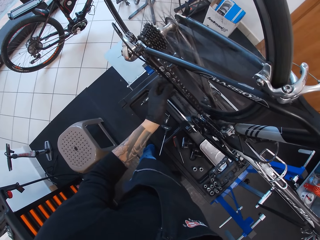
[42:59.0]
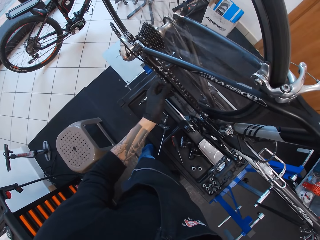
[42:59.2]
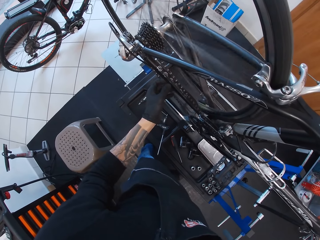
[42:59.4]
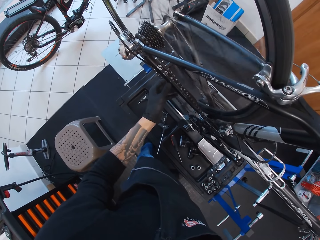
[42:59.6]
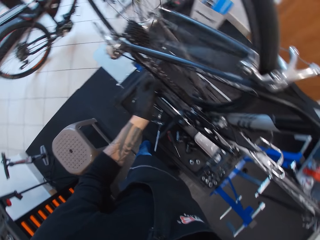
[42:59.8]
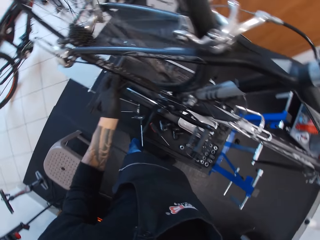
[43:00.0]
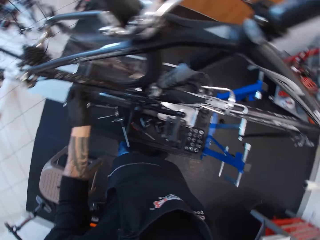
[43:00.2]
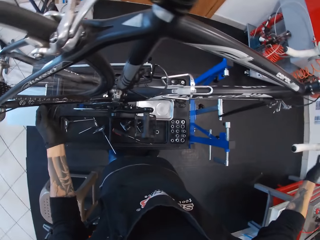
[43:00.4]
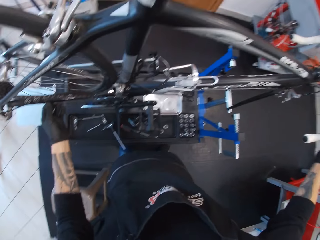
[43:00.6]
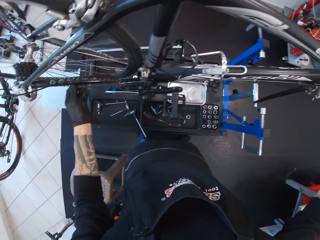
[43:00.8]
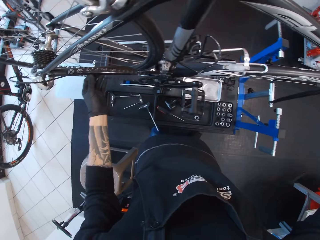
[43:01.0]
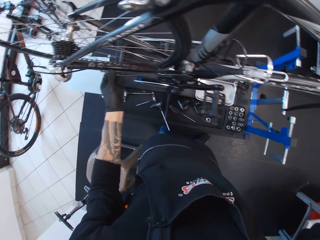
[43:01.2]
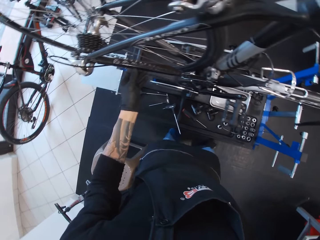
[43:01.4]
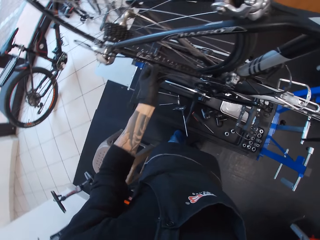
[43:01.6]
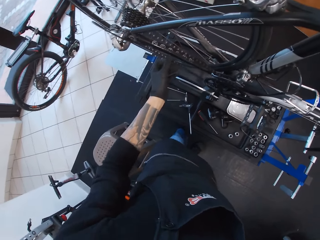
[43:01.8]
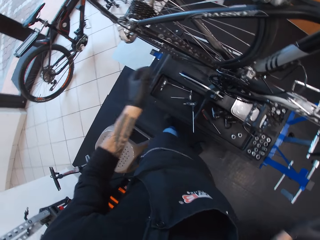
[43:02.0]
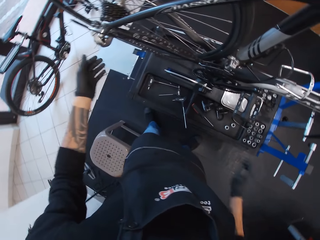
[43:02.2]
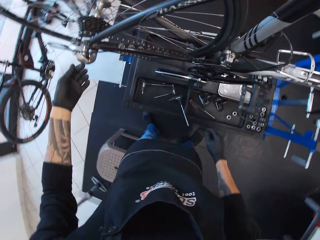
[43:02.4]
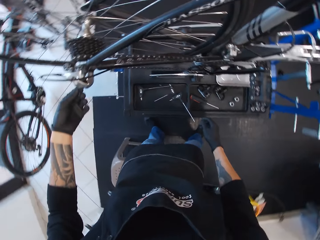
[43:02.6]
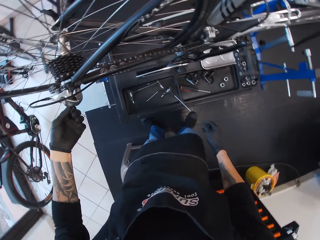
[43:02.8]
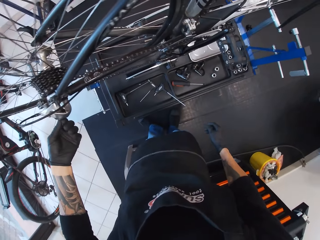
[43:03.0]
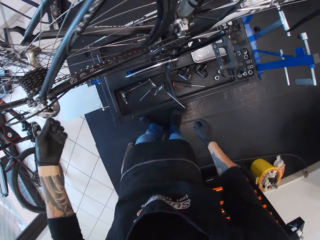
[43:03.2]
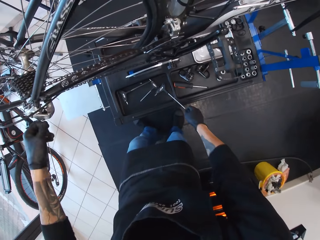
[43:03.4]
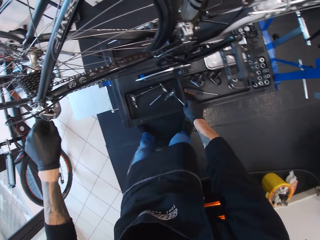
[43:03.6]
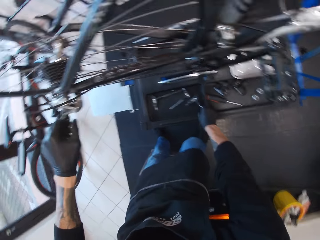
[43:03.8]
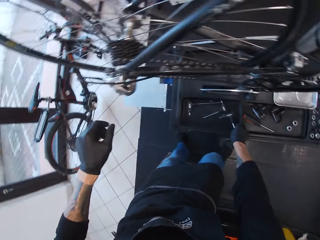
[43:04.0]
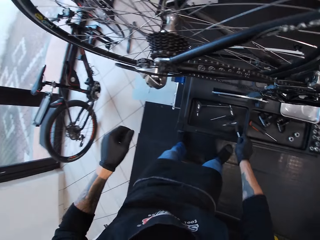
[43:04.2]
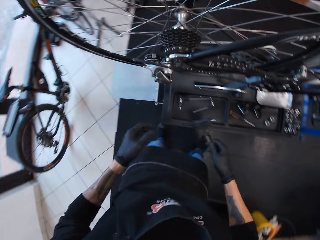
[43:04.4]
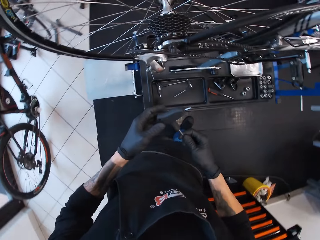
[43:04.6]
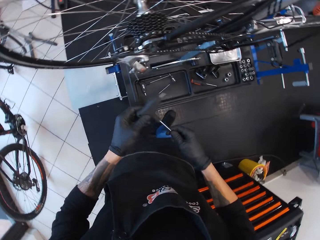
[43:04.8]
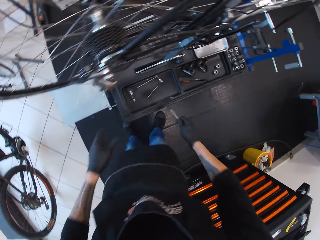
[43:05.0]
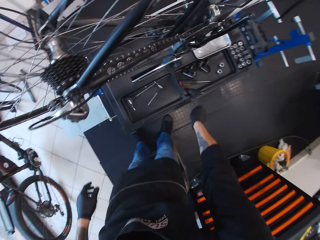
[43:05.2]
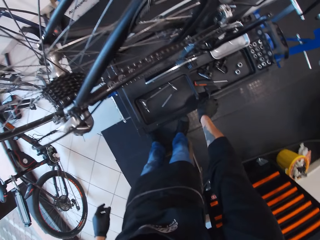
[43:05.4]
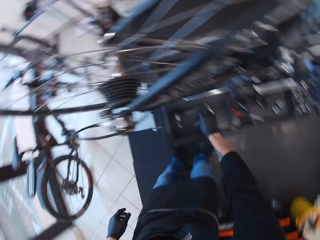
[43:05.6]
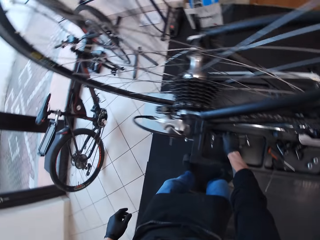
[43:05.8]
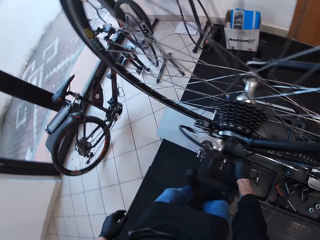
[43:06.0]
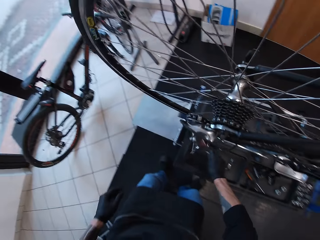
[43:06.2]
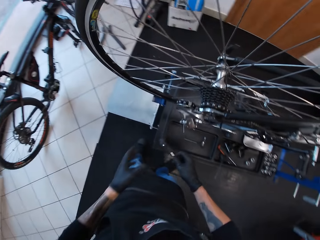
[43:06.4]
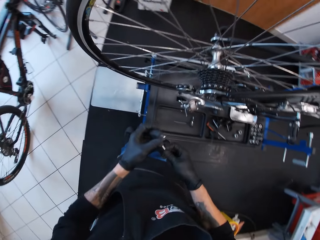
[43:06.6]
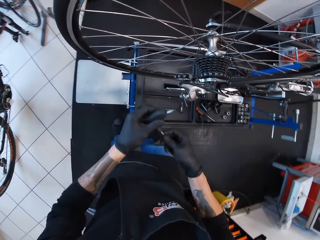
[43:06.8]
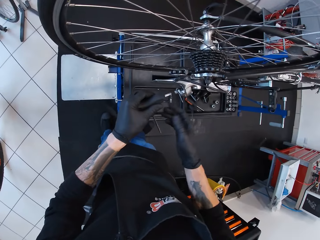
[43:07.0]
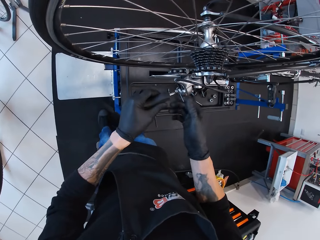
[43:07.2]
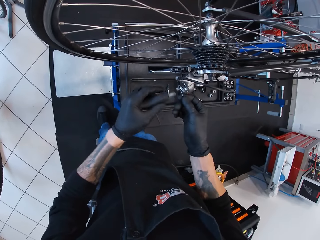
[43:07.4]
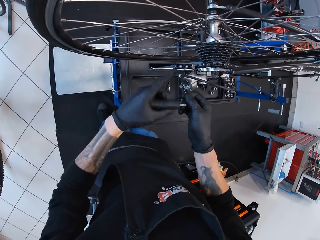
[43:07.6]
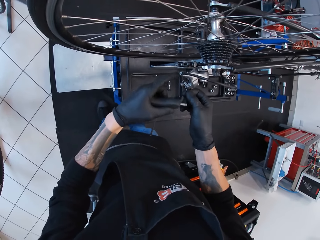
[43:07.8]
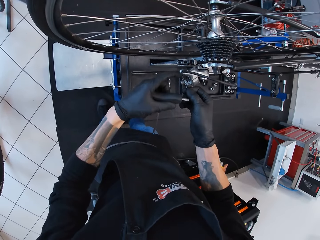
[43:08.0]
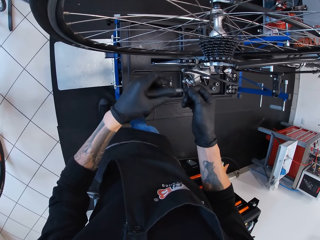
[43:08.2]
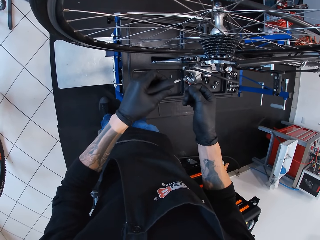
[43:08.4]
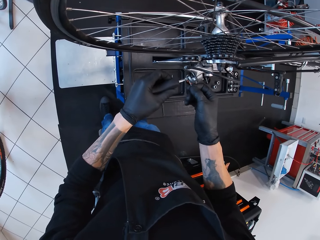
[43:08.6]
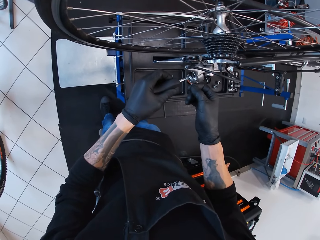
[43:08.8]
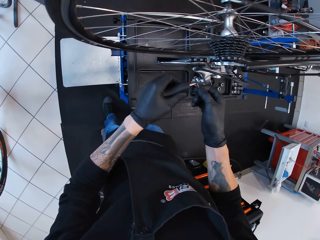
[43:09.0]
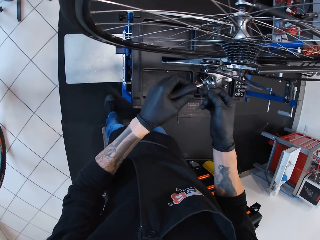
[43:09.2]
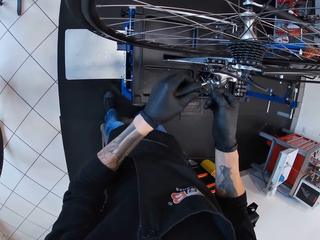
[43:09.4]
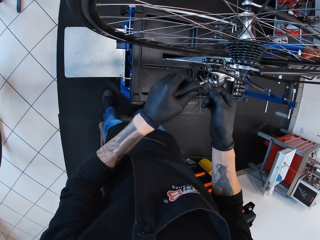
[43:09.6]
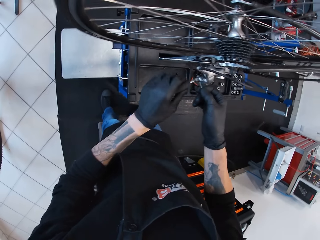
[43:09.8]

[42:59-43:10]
The camera wearer touches the wire. They hold the wire. They touch the wire again. They pick up the screwdriver. They put the screwdriver down. They touch the bolt.

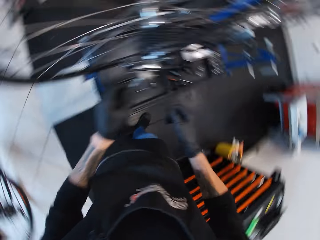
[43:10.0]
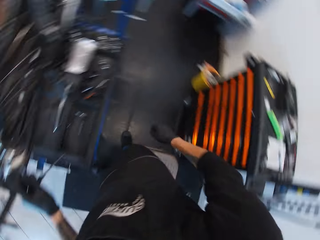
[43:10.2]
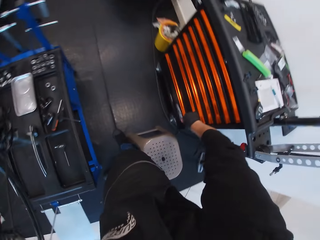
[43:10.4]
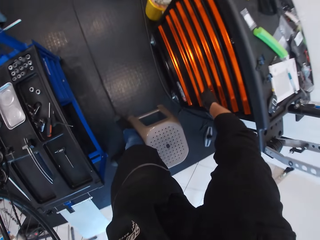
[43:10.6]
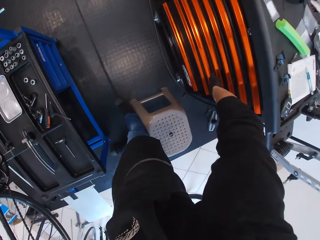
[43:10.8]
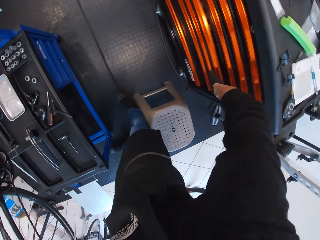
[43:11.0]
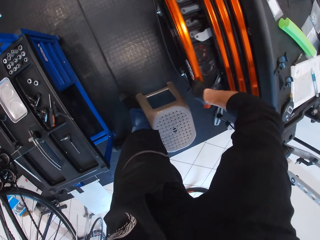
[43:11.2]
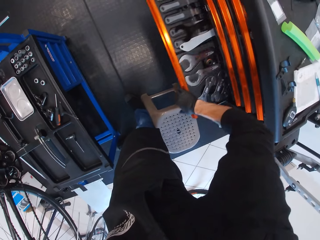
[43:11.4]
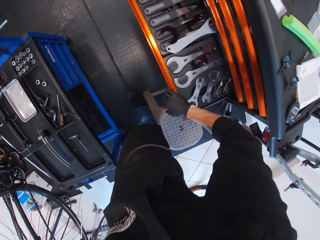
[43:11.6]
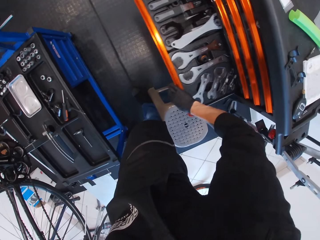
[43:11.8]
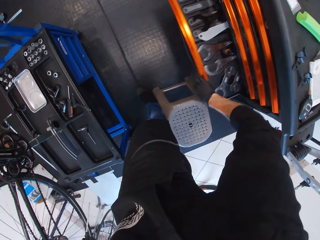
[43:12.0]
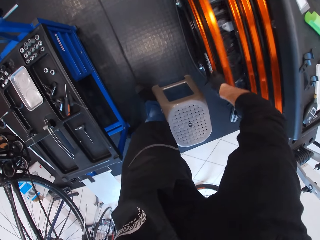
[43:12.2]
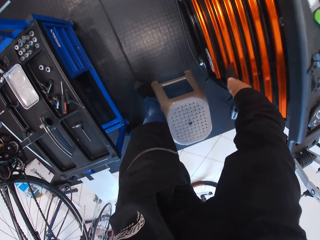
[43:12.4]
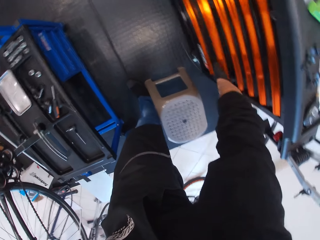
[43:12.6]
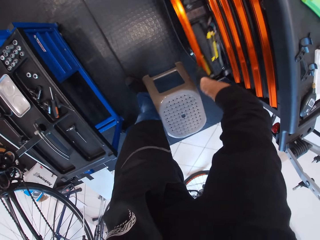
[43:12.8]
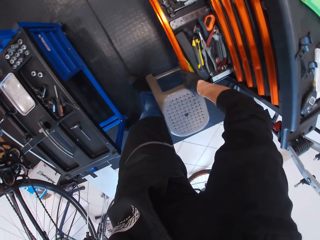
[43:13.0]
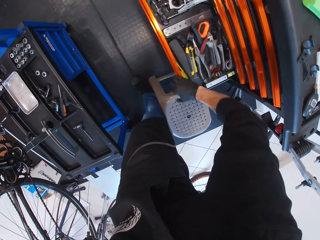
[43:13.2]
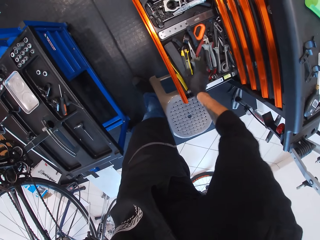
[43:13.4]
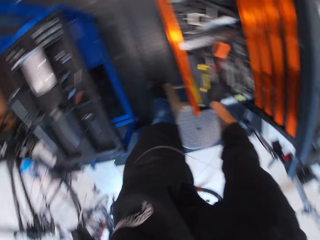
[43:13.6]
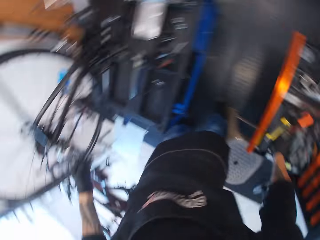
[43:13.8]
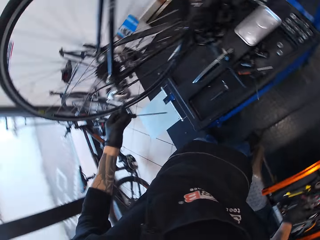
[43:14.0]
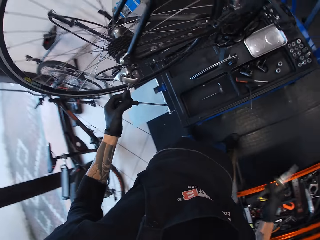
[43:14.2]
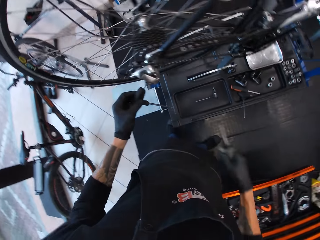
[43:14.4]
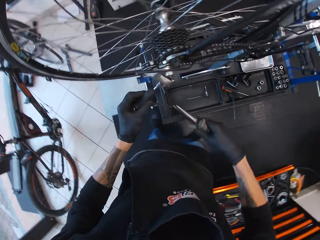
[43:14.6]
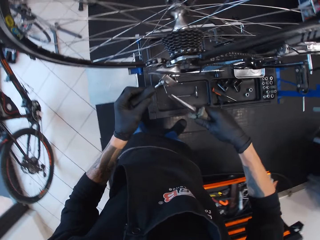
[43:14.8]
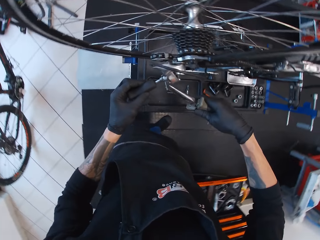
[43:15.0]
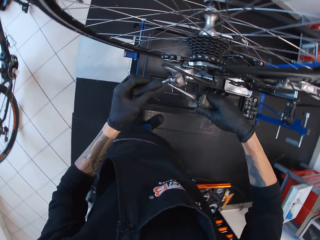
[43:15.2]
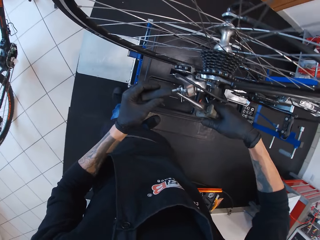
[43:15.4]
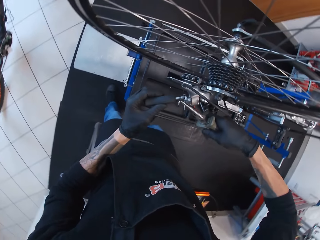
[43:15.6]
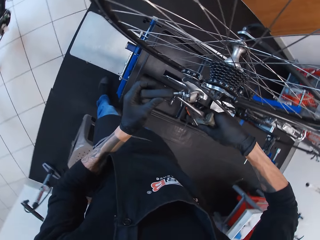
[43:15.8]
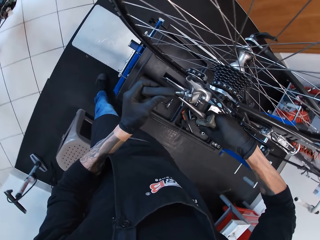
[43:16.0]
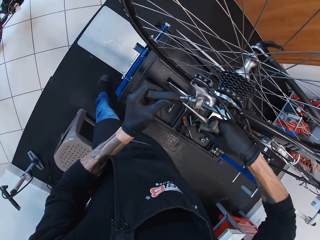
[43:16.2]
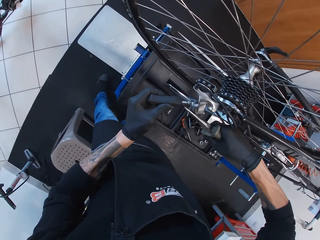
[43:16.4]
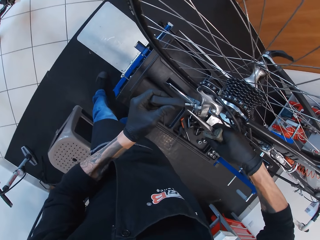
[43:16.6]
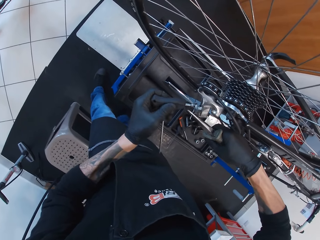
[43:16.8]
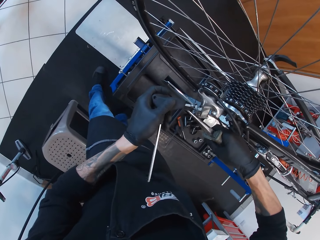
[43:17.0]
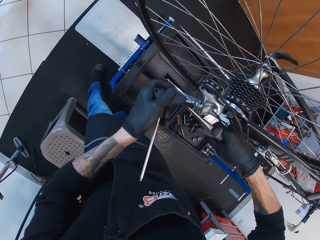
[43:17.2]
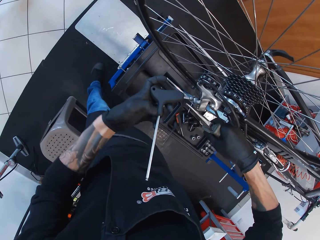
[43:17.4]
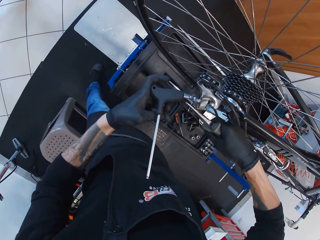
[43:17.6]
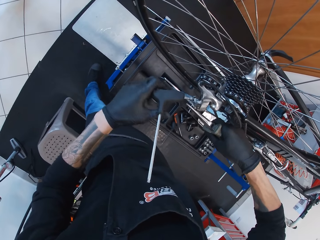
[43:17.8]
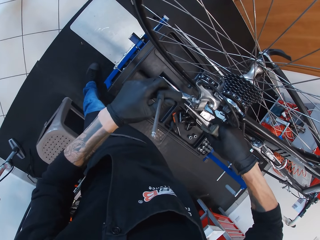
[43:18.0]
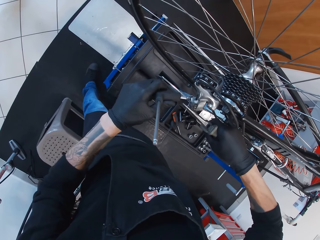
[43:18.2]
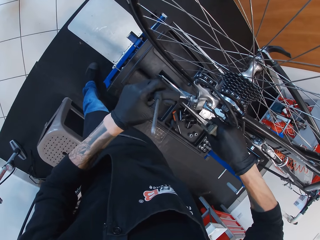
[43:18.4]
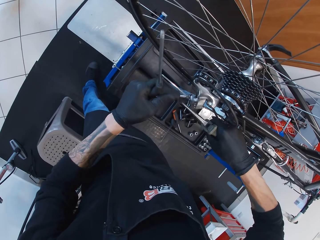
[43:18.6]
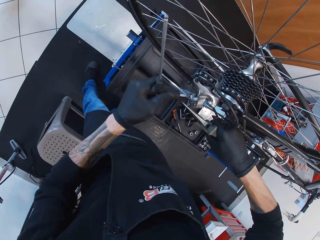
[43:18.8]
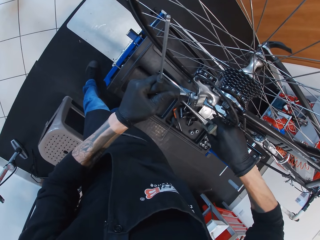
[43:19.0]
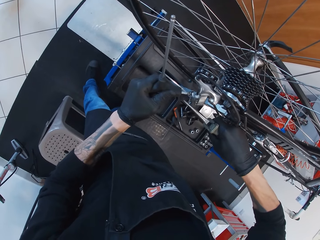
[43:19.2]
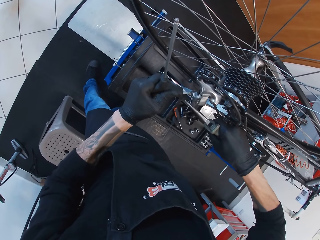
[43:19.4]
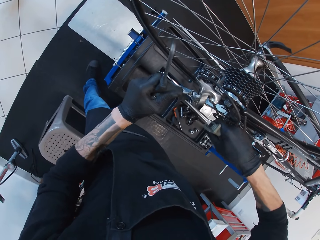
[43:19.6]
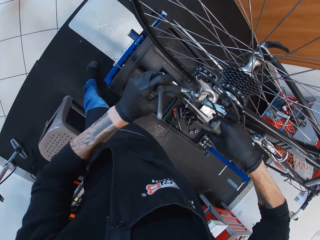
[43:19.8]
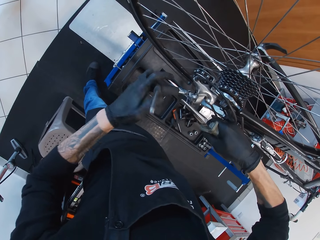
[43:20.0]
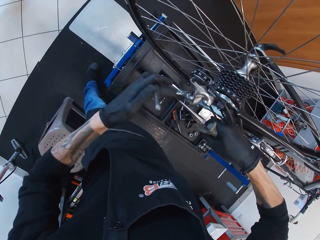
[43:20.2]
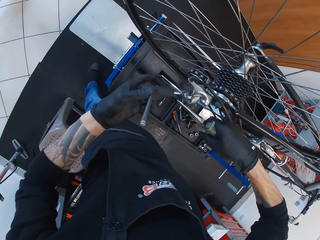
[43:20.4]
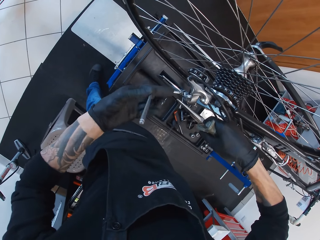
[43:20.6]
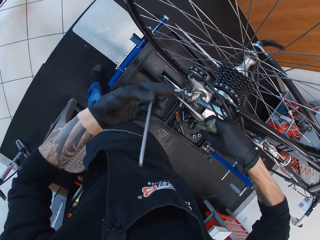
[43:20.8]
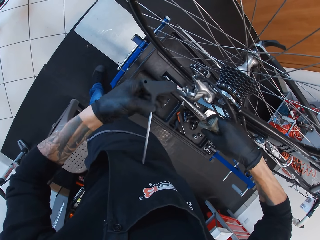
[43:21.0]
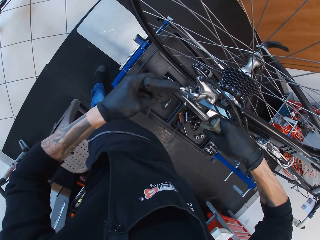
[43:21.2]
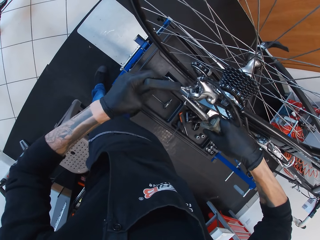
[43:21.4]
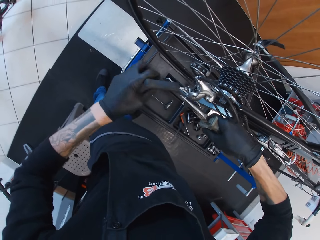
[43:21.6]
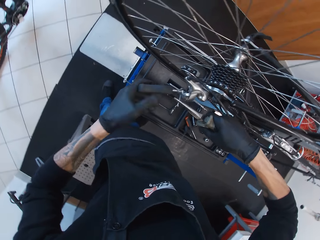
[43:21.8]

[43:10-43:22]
The camera wearer connects the screwdriver to the chain guide. They open the drawer, close the drawer and open the drawer. They pick up pliers. They tighten a screw. They turn the screwdriver.
